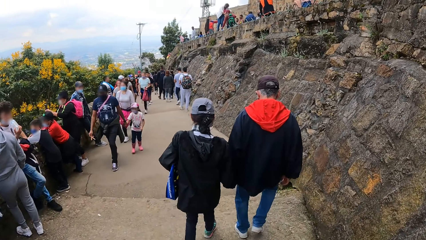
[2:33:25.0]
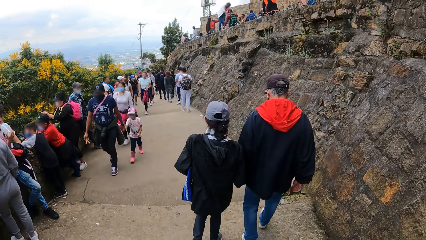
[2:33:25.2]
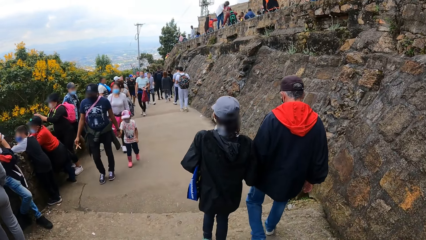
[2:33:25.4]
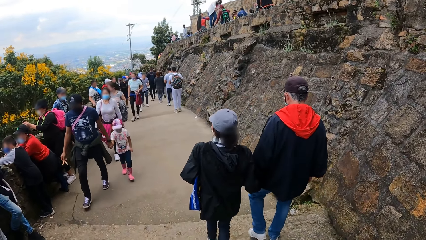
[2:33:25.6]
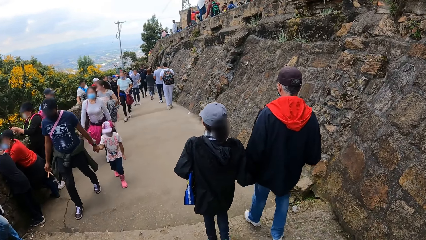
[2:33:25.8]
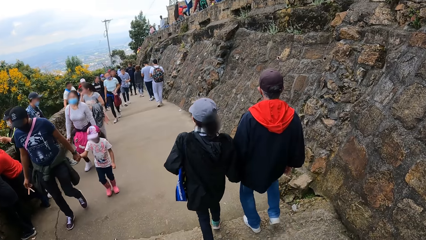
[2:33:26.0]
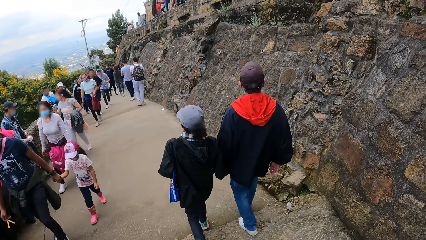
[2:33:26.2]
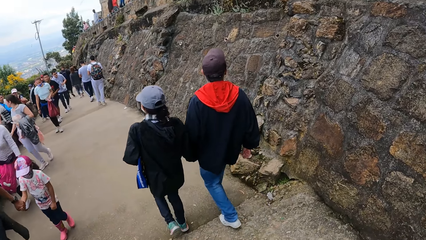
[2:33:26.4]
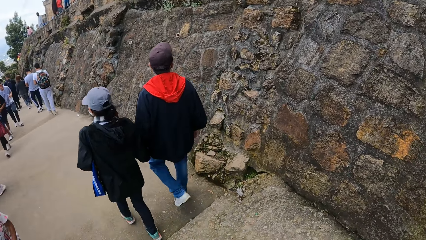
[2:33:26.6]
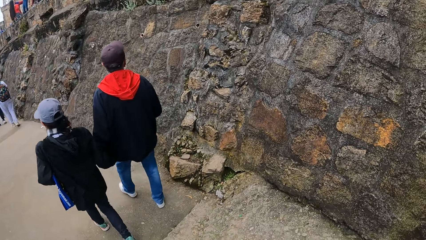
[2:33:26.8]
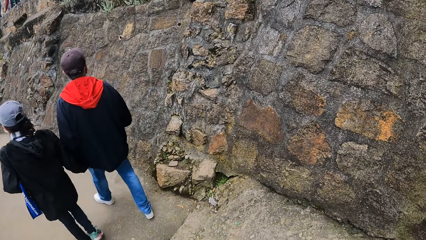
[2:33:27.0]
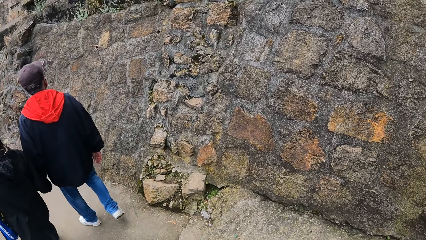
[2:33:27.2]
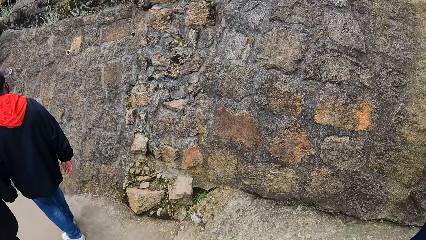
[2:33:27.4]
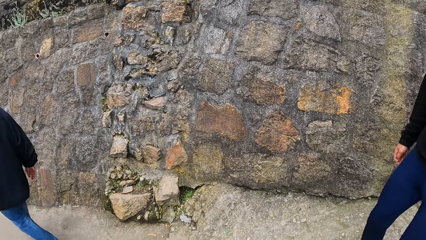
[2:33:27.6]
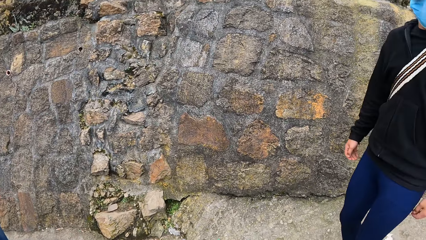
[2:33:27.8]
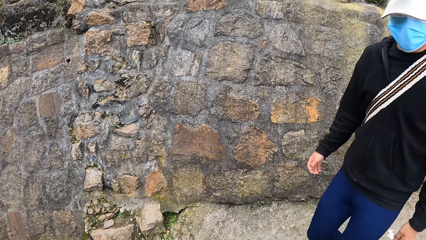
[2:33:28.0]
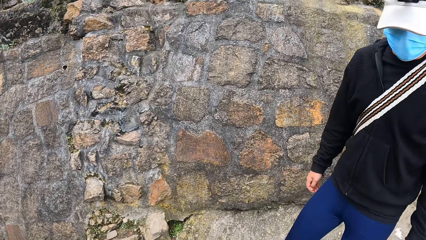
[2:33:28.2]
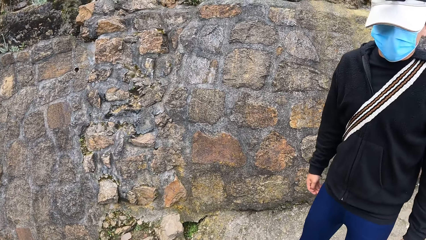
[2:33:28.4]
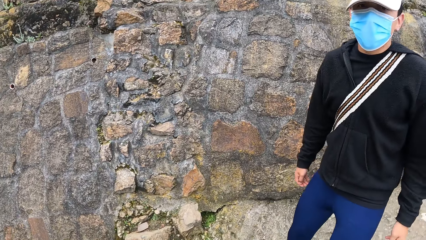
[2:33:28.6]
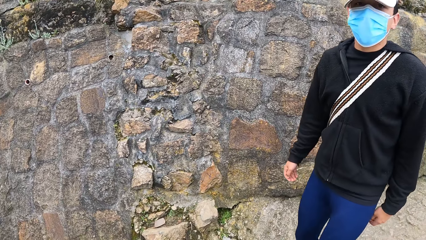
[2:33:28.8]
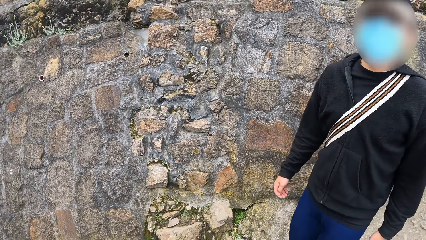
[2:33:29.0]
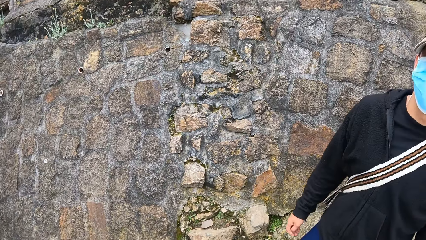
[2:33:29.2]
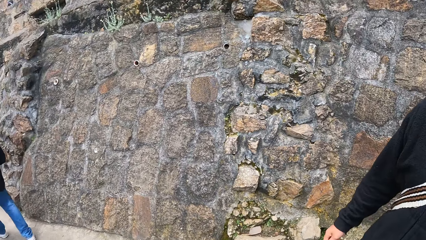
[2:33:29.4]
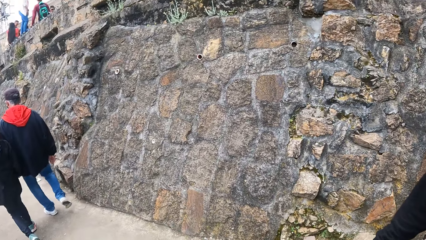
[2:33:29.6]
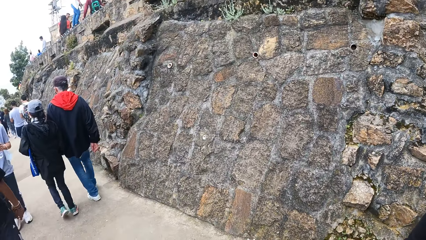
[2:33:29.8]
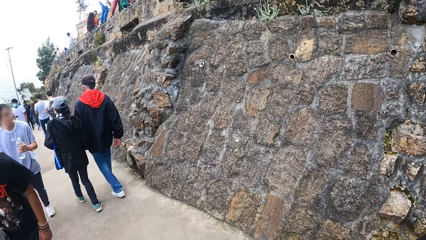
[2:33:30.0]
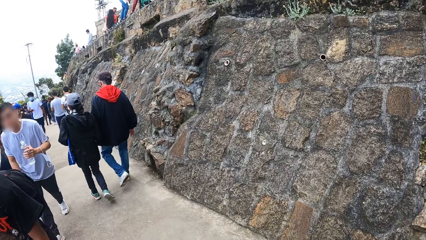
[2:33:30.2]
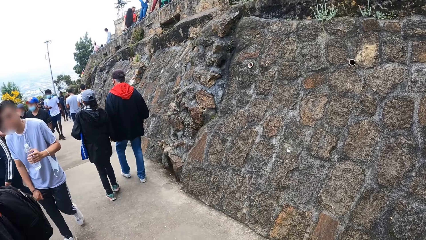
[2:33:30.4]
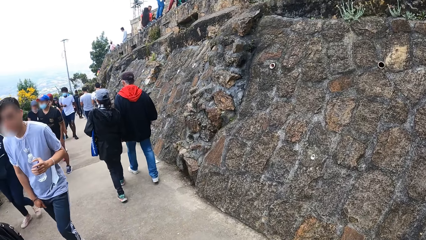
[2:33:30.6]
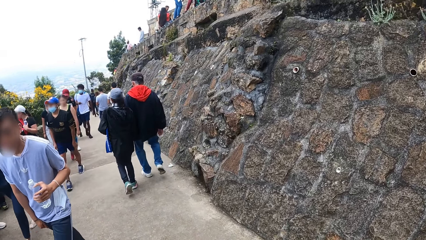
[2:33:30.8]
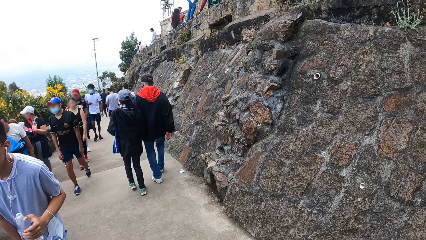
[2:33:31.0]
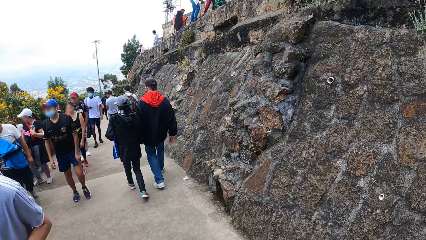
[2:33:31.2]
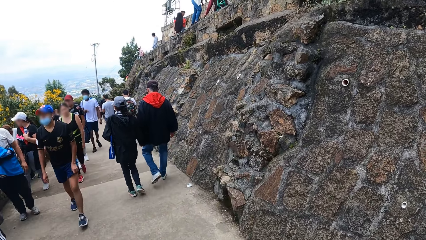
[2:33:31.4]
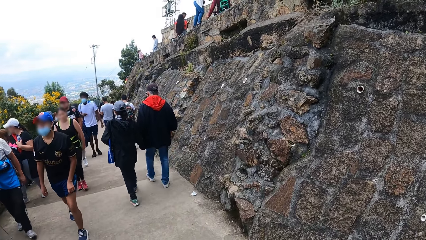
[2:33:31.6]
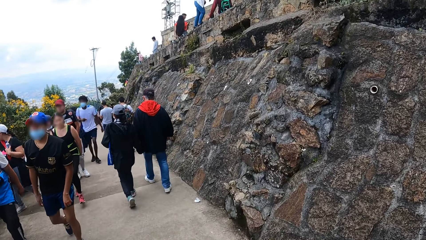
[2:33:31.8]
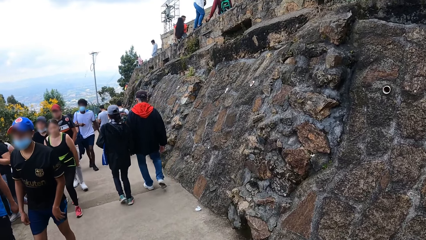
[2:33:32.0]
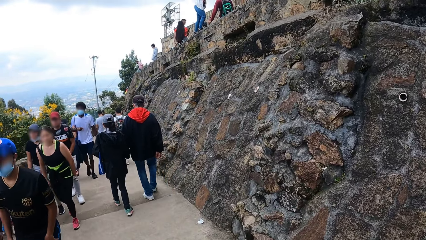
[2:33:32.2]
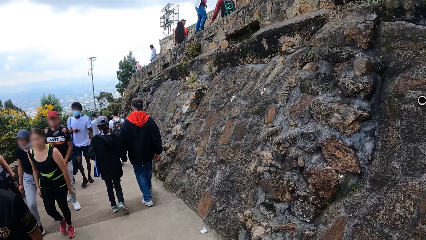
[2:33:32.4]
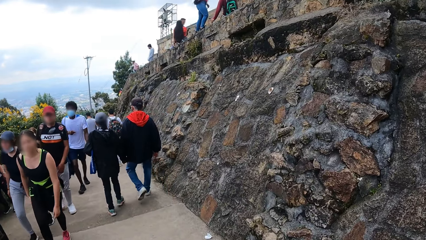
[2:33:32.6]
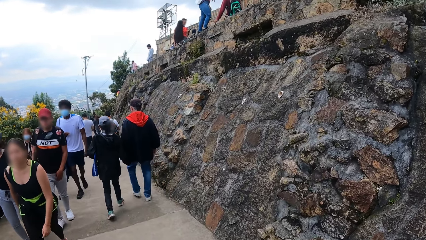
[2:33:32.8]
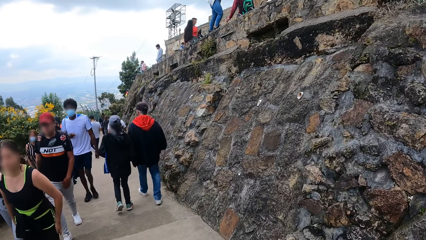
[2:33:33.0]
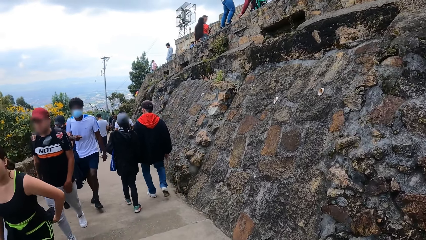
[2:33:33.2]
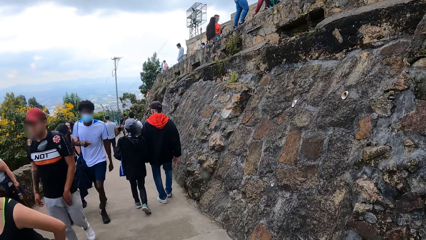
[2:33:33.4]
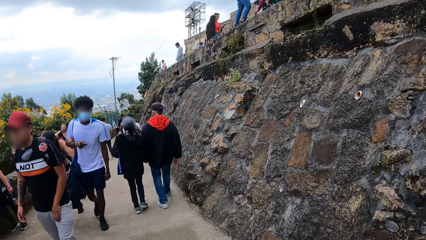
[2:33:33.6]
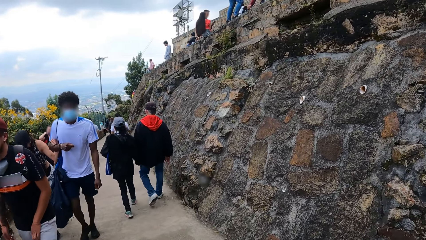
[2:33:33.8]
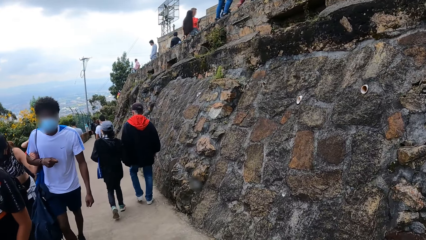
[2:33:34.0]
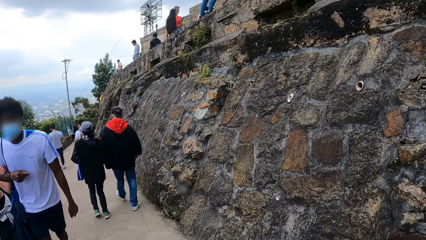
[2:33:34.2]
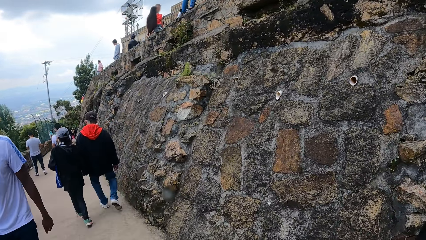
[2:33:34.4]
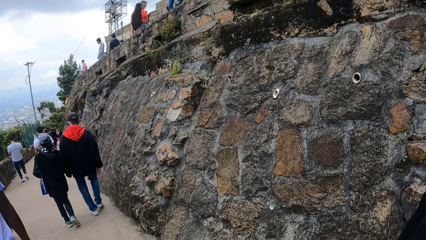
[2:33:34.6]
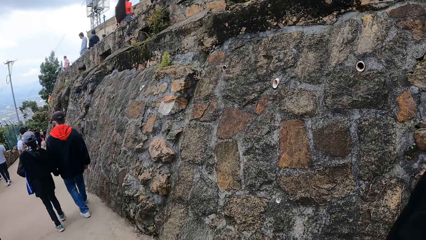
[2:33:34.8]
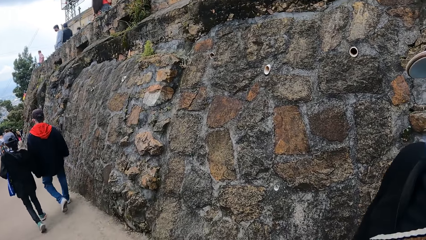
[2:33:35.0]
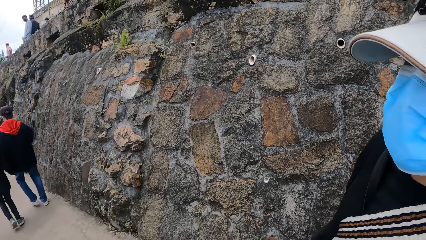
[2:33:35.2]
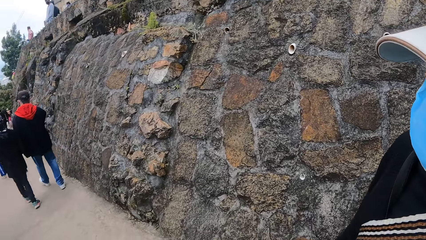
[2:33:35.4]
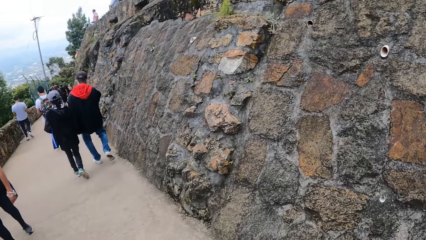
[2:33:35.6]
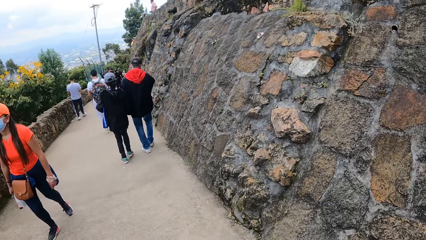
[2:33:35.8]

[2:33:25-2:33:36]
The camera wearer looks around. They interact with a man. They walk.
